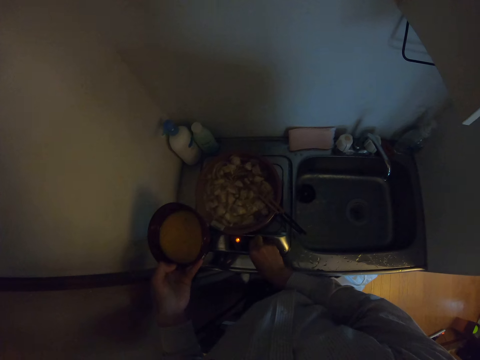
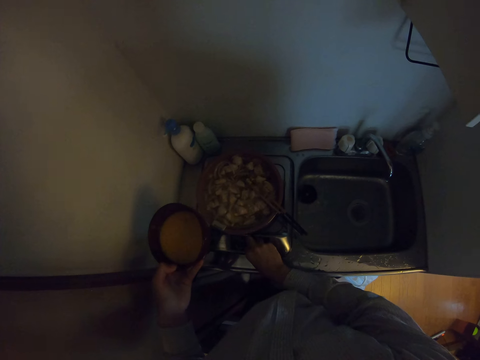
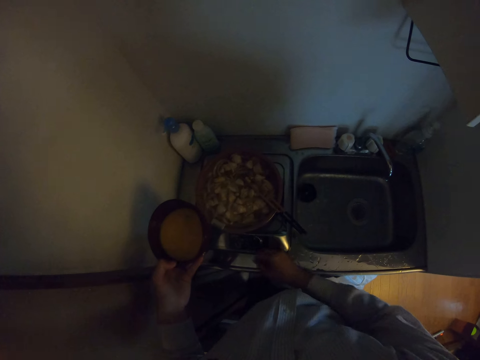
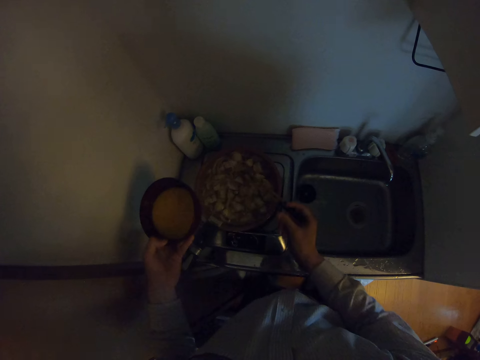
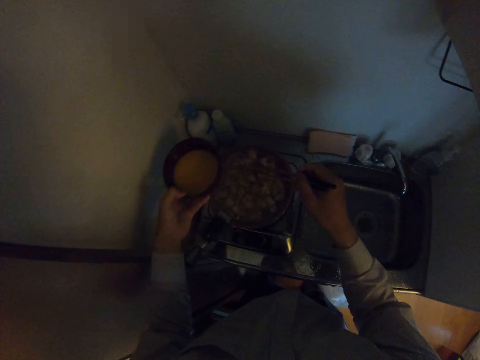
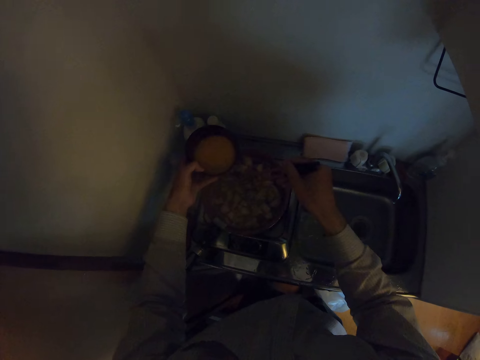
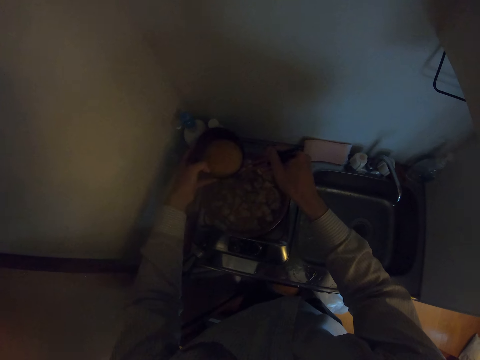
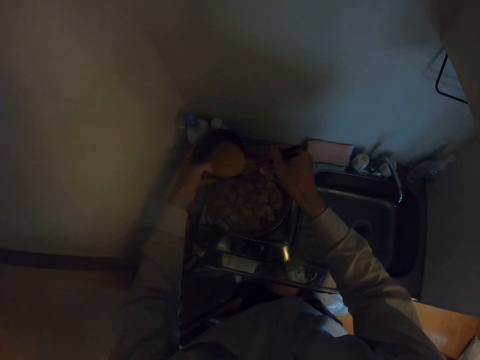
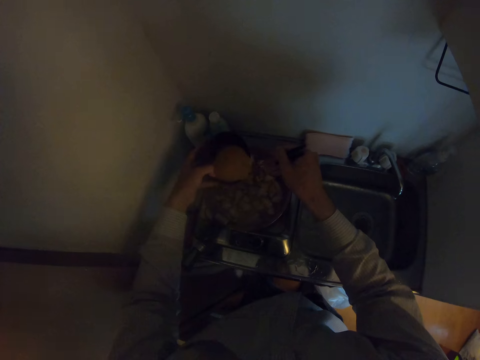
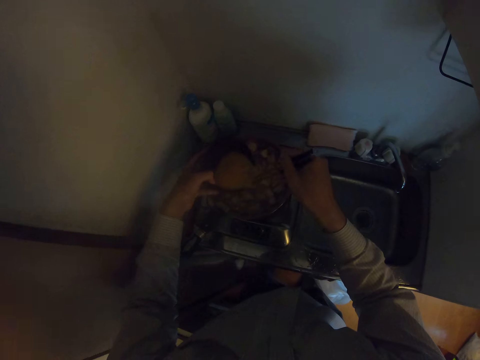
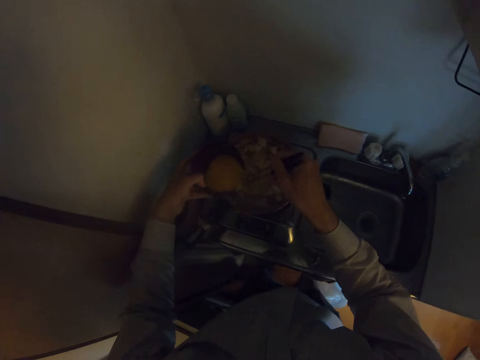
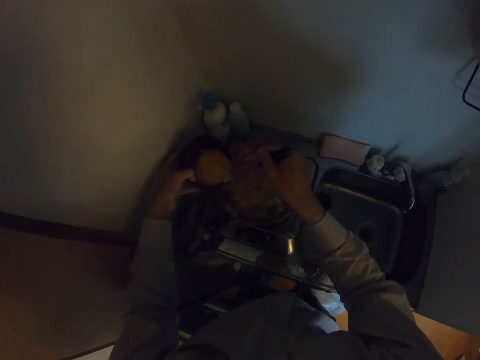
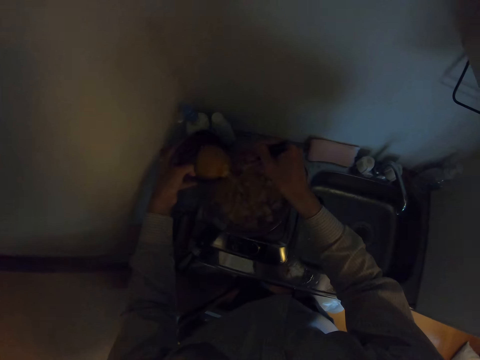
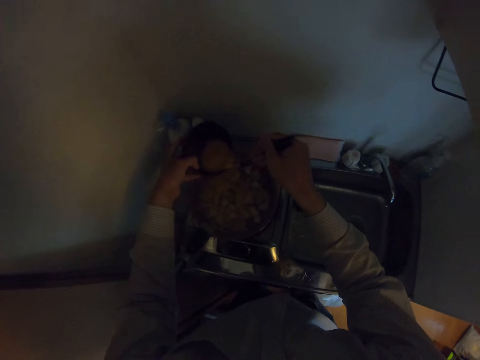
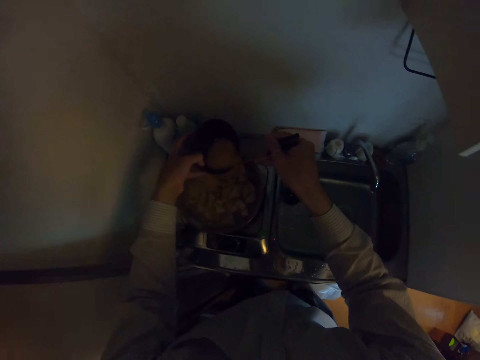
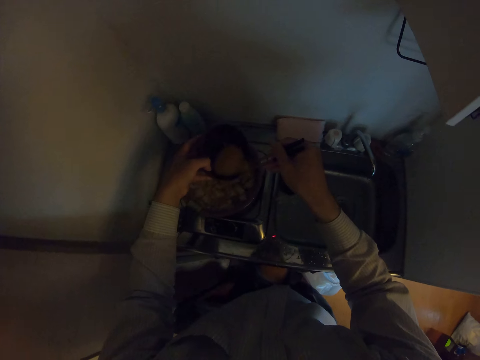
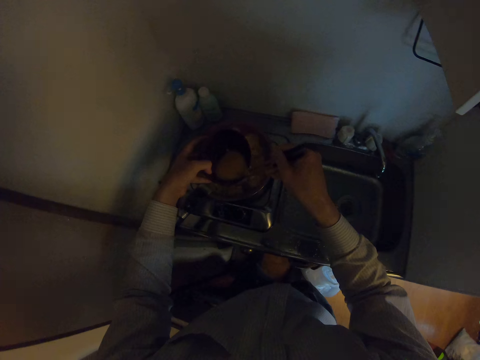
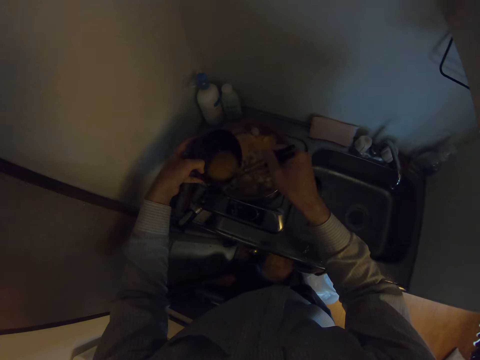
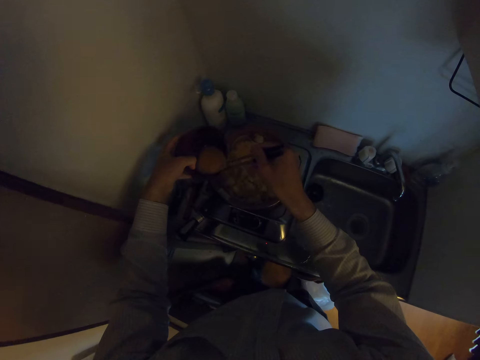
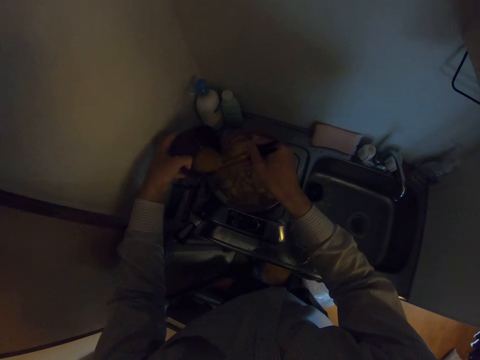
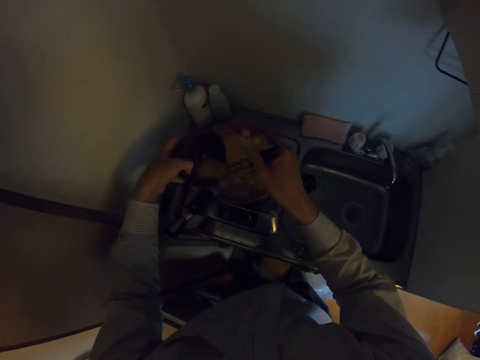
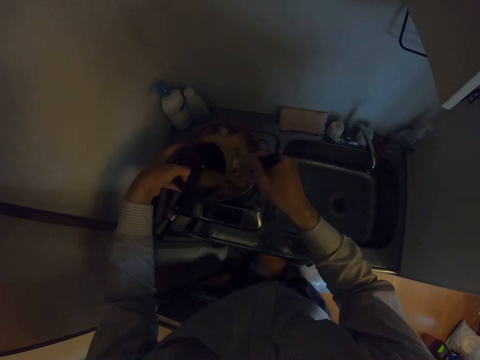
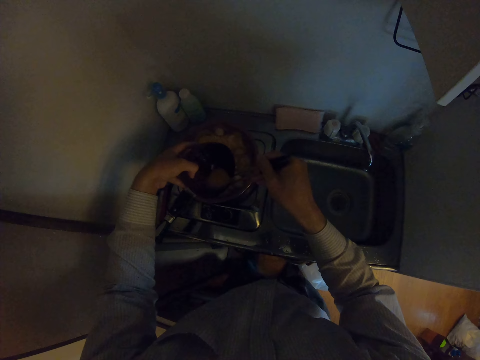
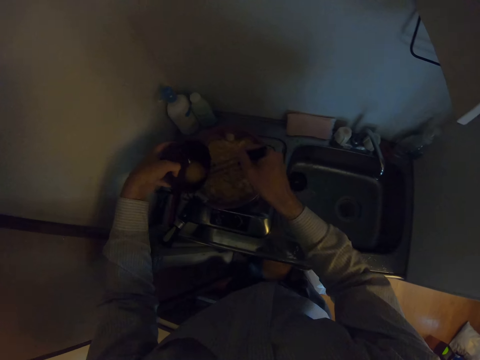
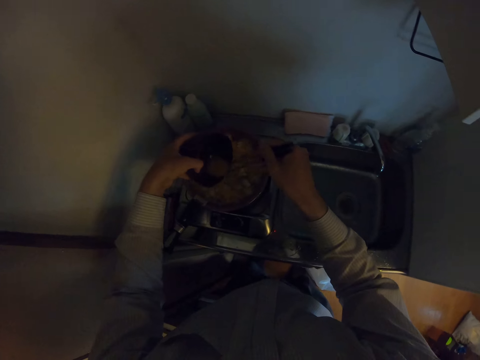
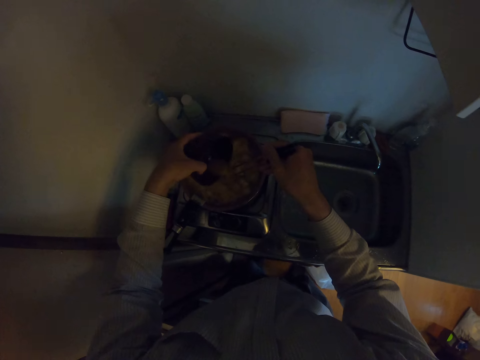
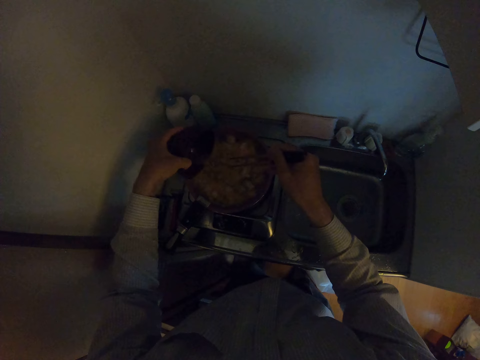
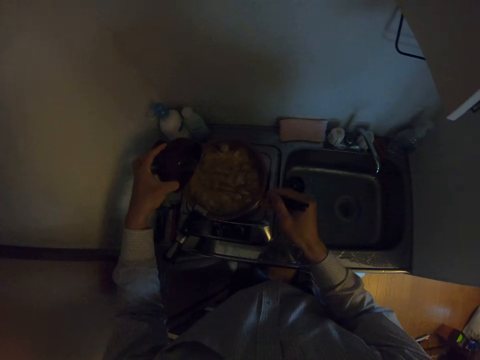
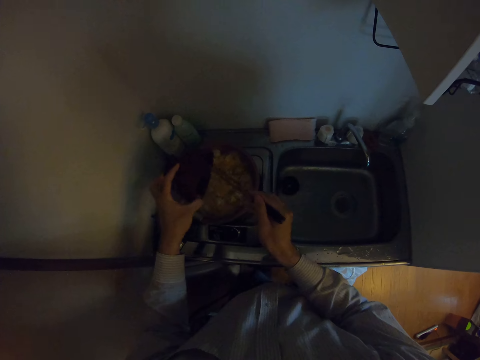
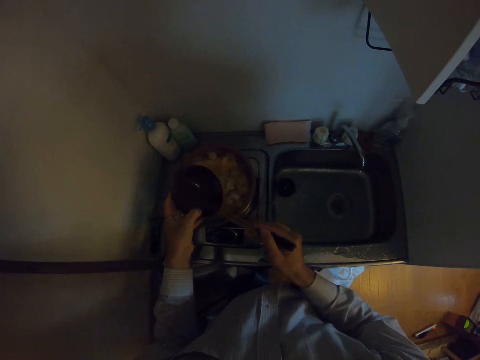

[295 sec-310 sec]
The camera wearer picks up the chopsticks with his right hand. He holds the bowl with the chopstick in his right hand. He pours the meat stock or egg in the bowl into the frying pan, in the fried potatoes. He removes the meat stock with the chopstick from the bowl.

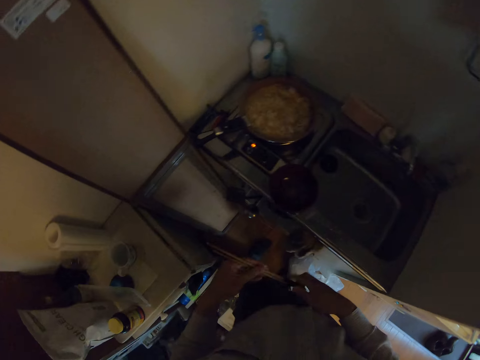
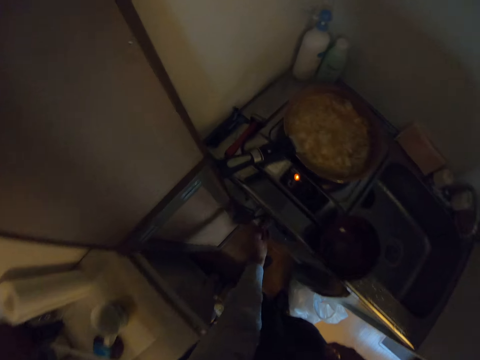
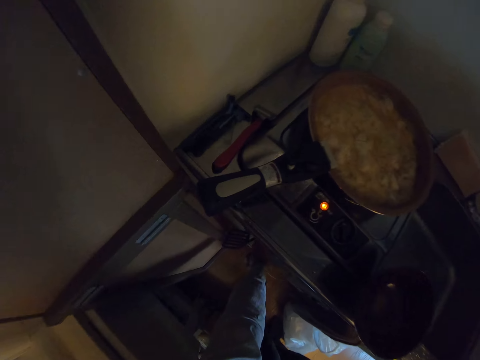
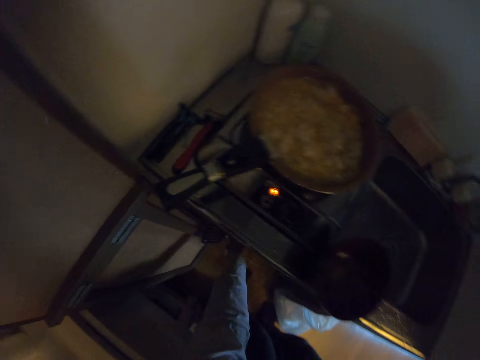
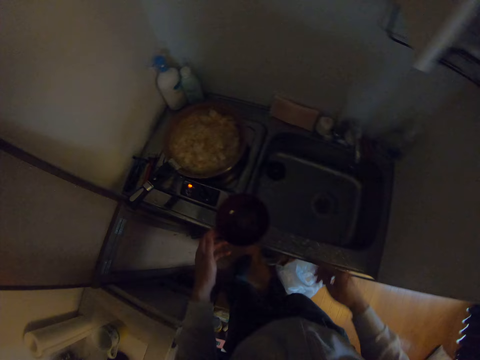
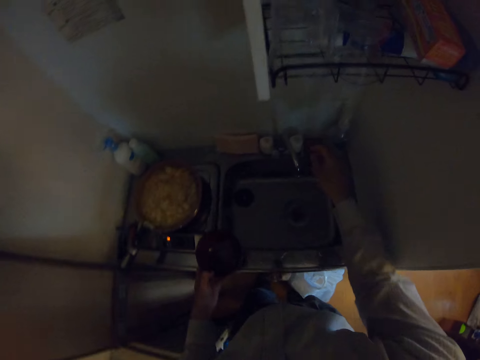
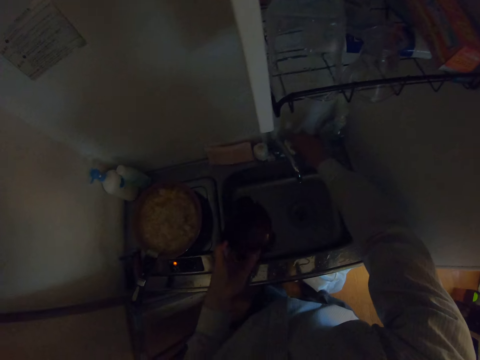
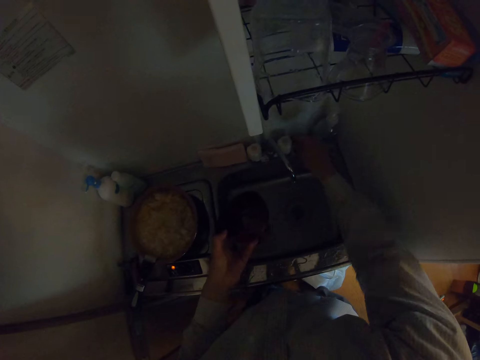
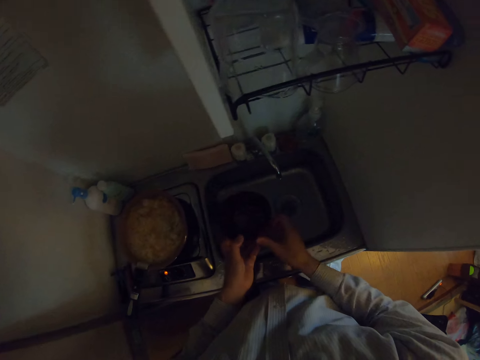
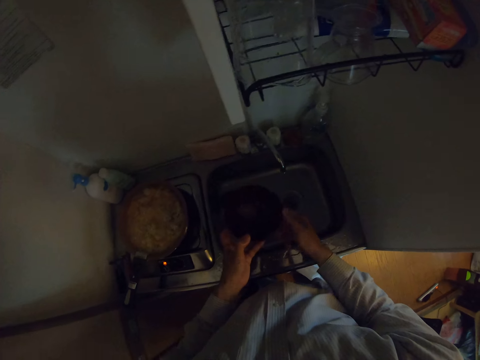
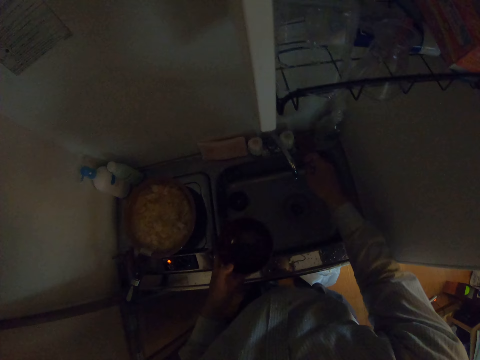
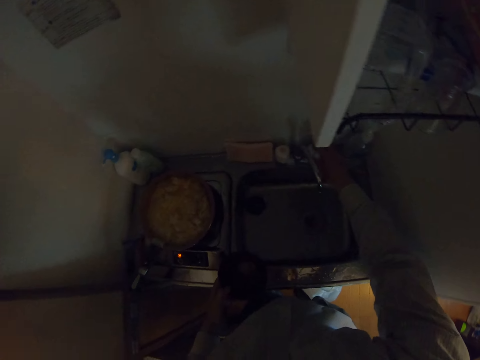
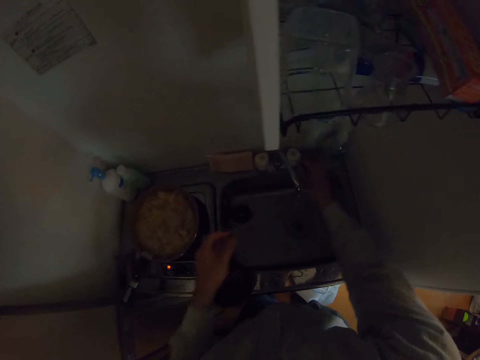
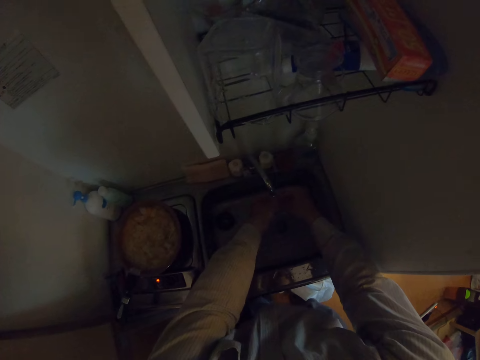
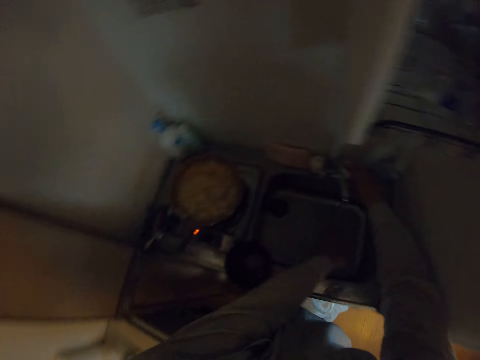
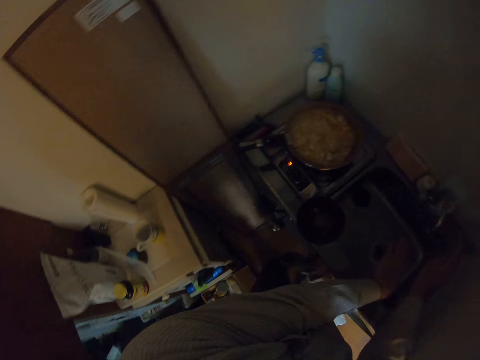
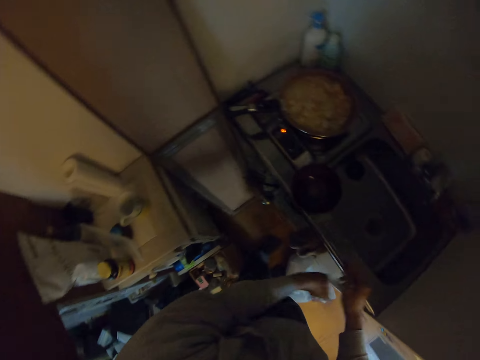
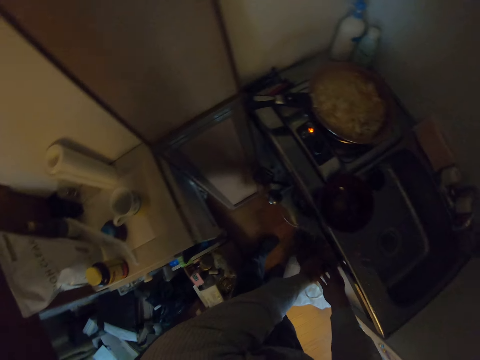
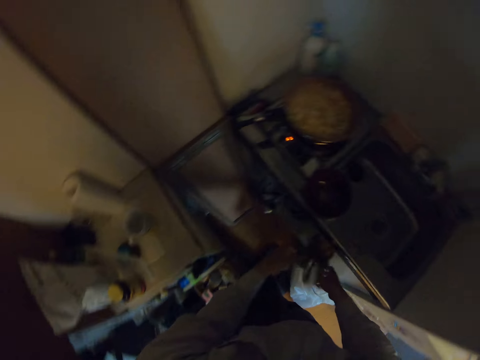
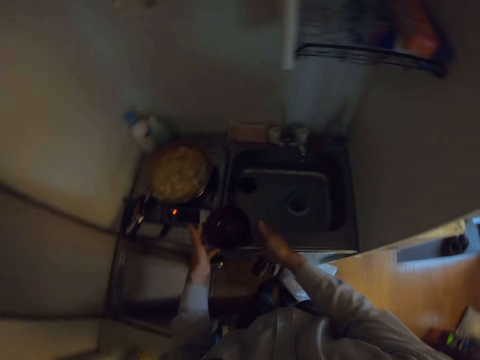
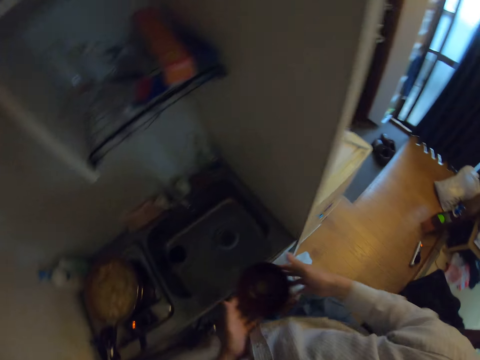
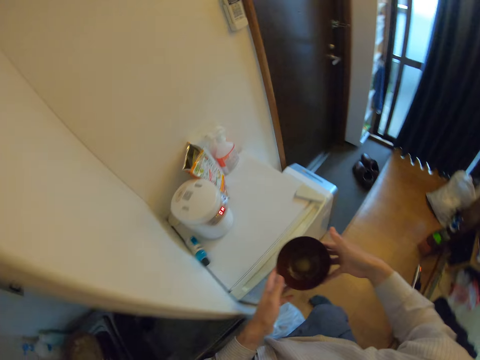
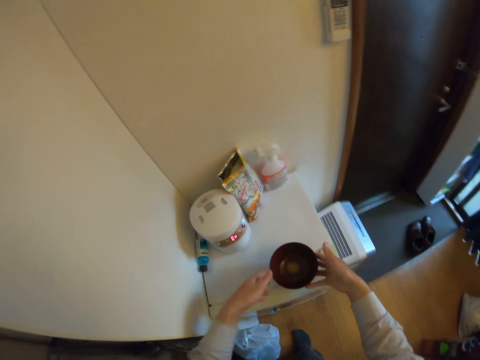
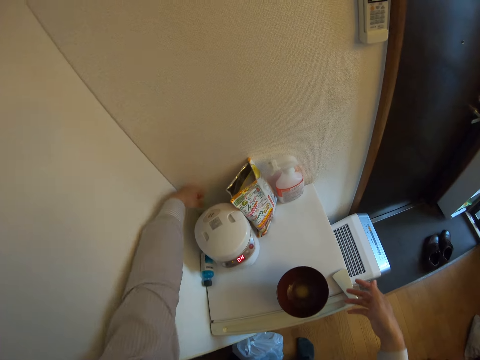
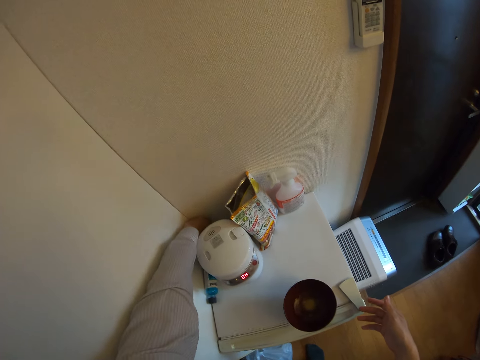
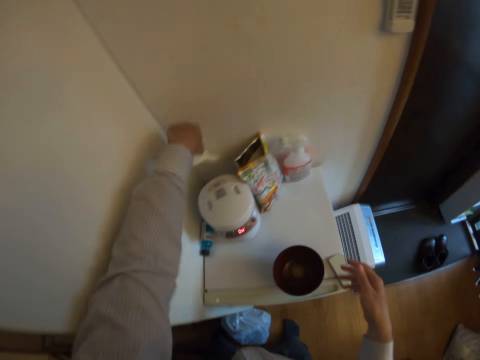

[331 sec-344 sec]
The camera wearer passes the chopstick from his right hand to his left hand. He drops the chopsticks or fork on his left hand in the kitchen cabinet. He picks up the bowl on the kitchen sink with his left hand. He touches the kitchen faucet with his right hand. He removes his right hand from the kitchen faucet. He touches the rim of the bowl with his right hand. He drops the bowl on his left hand on the kitchen sink. He turns on the kitchen faucet with his left hand. He rinses both hands under the running water. He turns off the kitchen faucet with his left hand. He dries his hands with a kitchen towel. He picks up the bowl on the kitchen sink with both hands. He drops the bowl on a small refrigerator. He puts his left hand behind the refrigerator. He picks up a spoon behind the refrigerator with his left hand.
